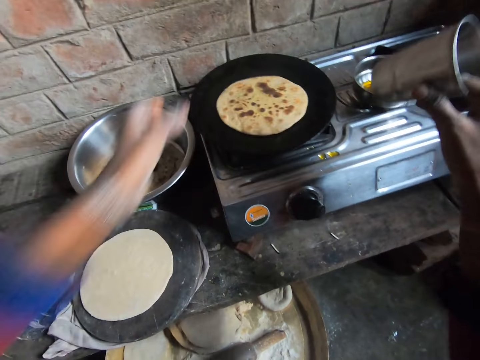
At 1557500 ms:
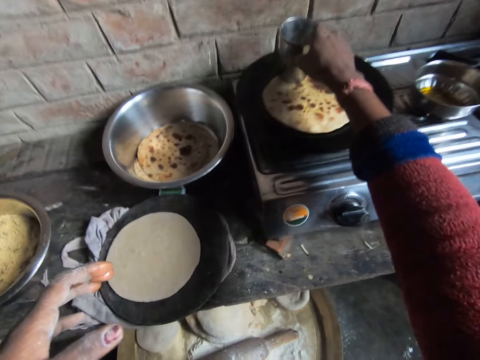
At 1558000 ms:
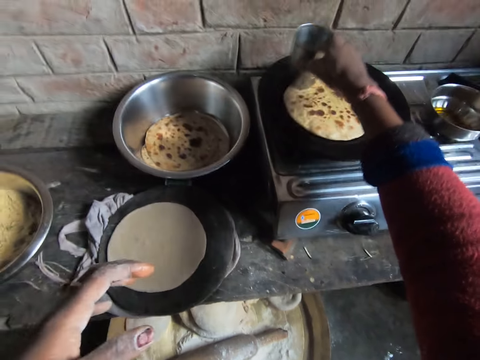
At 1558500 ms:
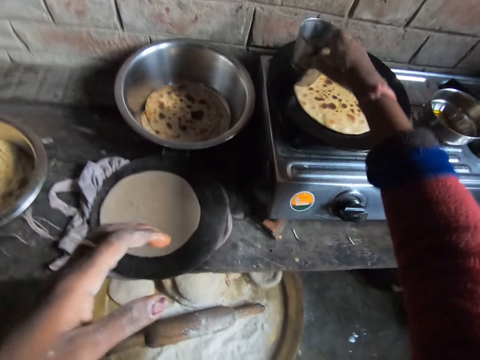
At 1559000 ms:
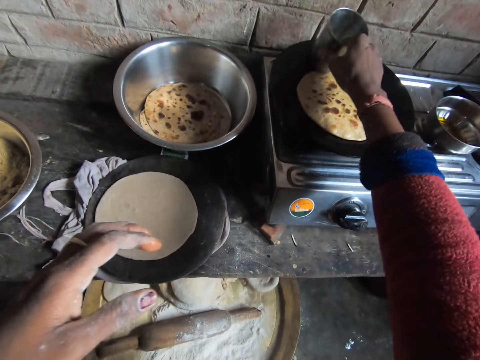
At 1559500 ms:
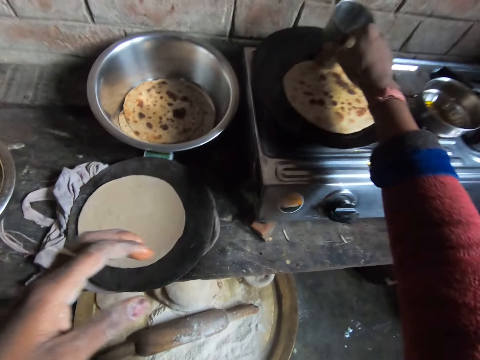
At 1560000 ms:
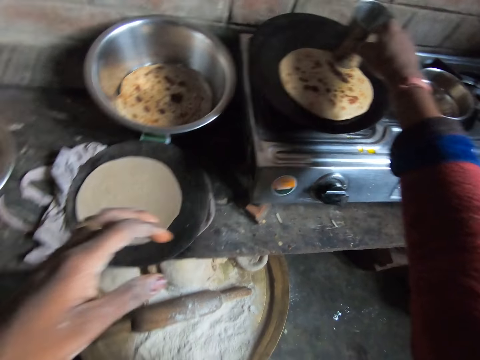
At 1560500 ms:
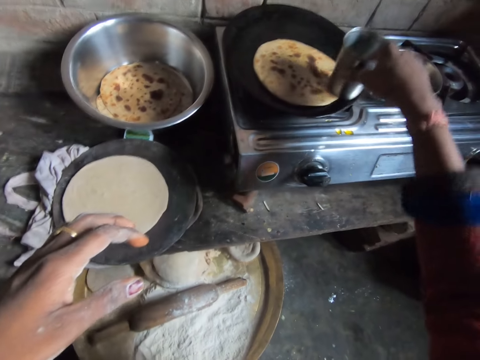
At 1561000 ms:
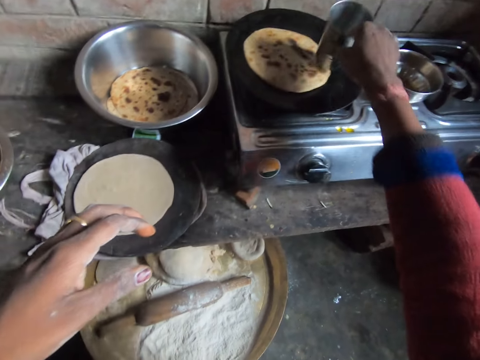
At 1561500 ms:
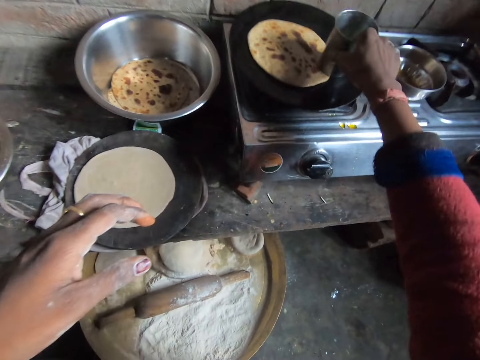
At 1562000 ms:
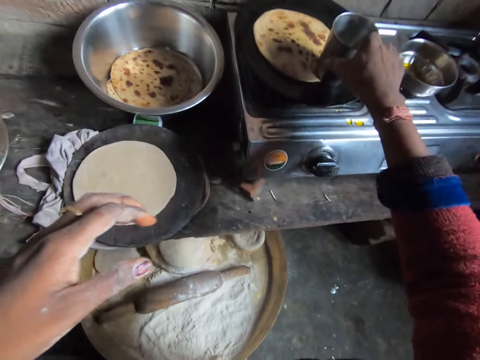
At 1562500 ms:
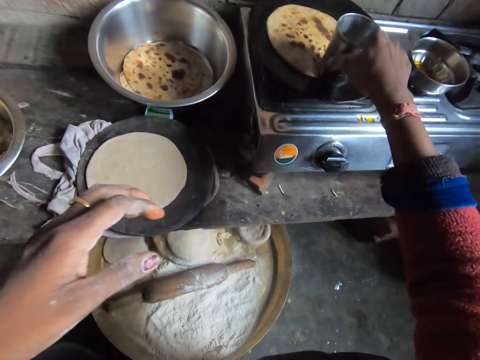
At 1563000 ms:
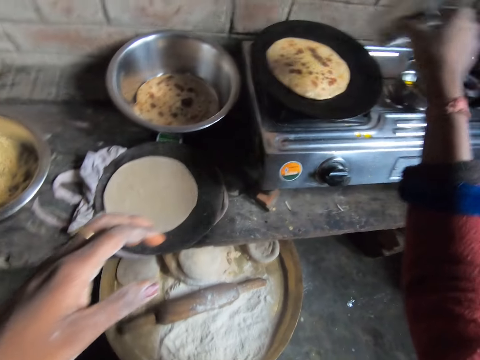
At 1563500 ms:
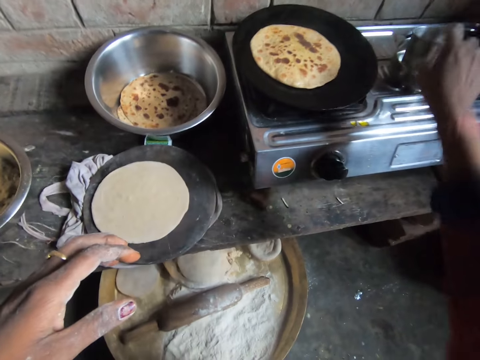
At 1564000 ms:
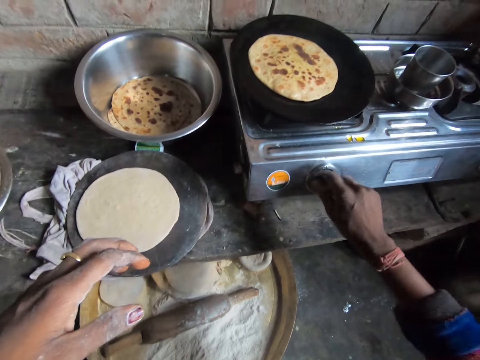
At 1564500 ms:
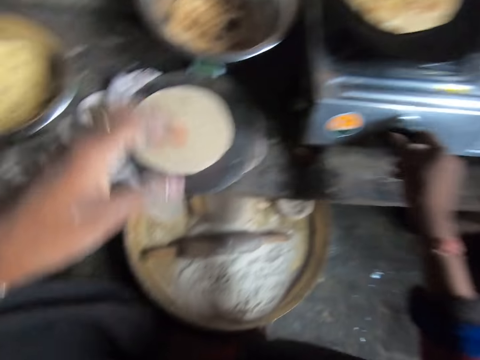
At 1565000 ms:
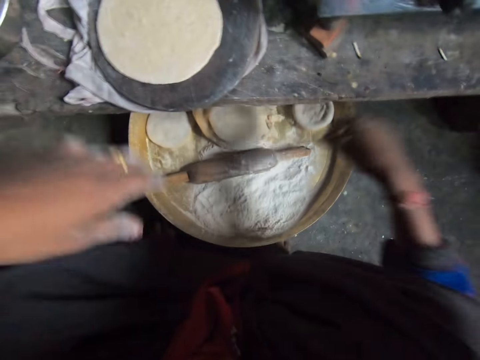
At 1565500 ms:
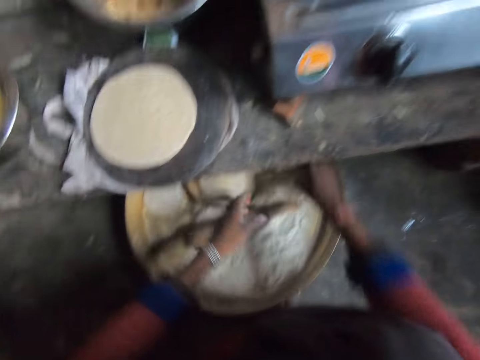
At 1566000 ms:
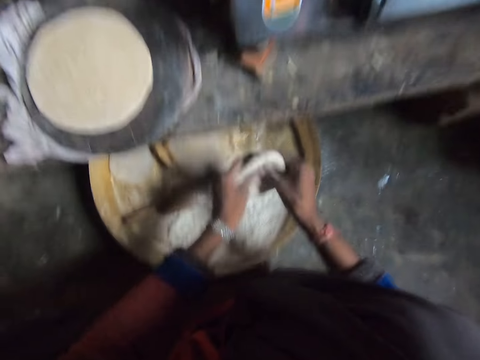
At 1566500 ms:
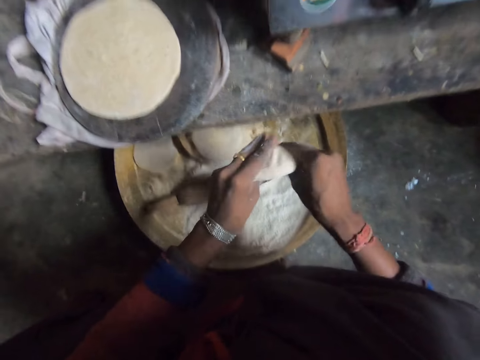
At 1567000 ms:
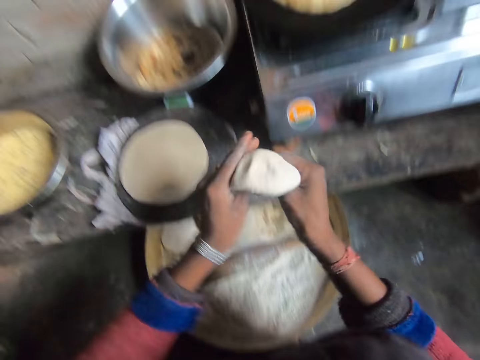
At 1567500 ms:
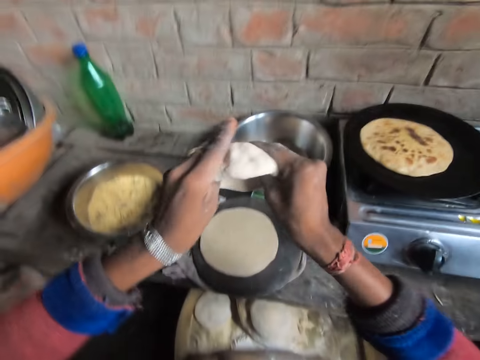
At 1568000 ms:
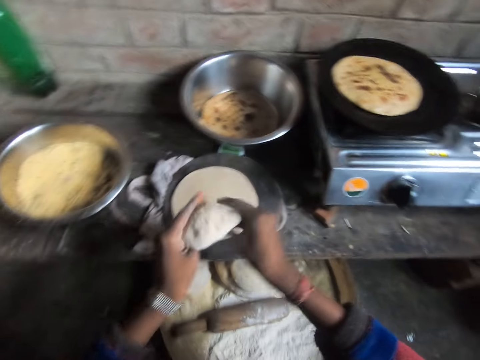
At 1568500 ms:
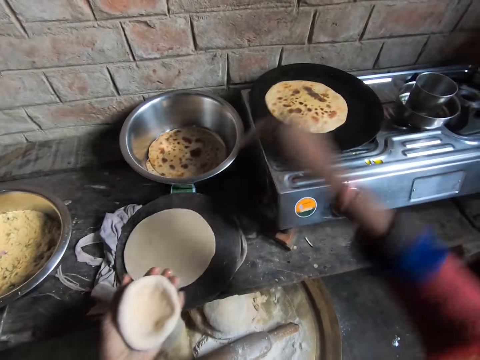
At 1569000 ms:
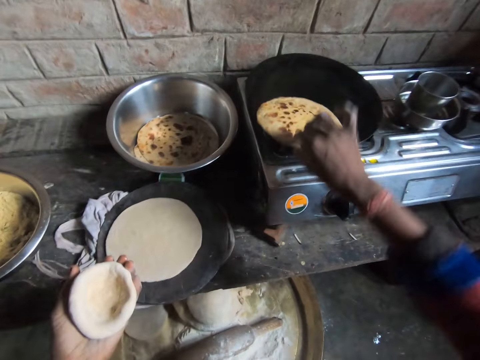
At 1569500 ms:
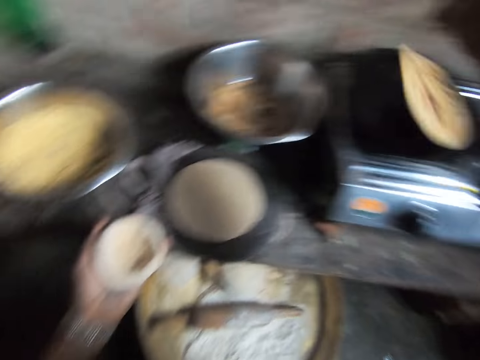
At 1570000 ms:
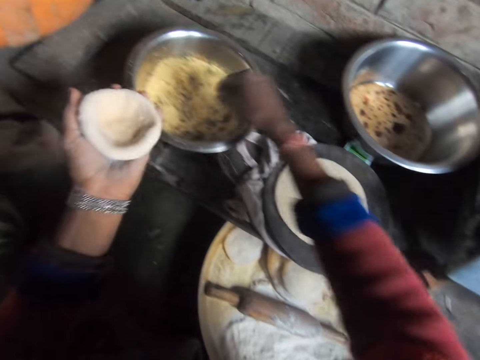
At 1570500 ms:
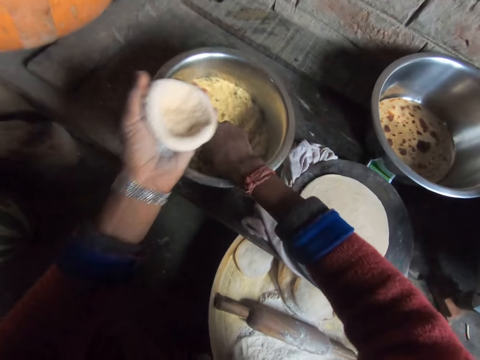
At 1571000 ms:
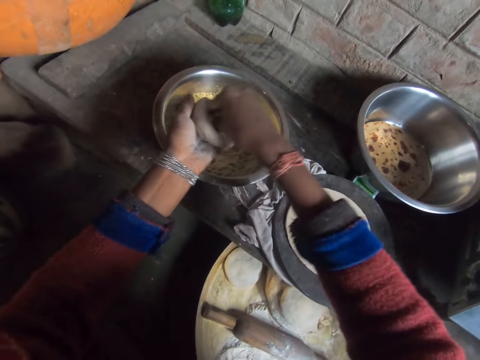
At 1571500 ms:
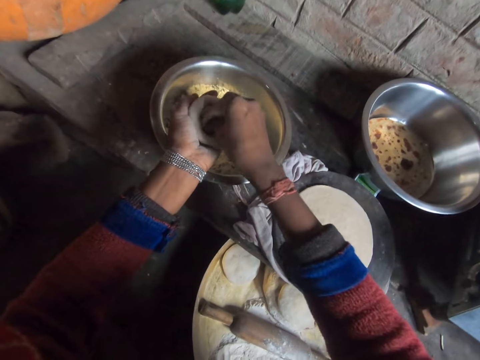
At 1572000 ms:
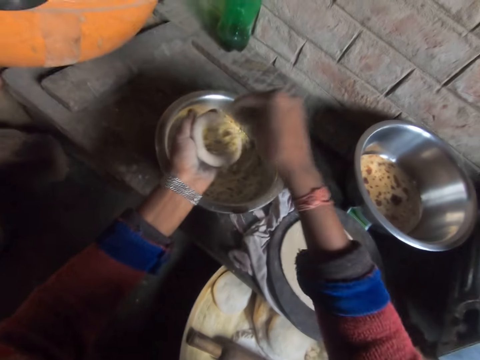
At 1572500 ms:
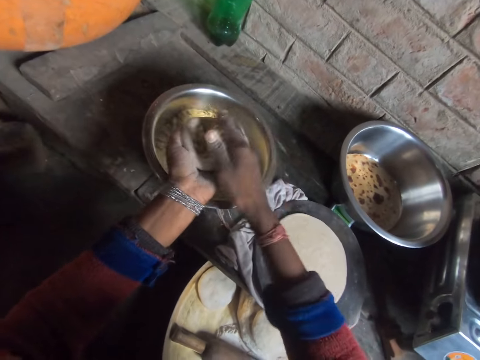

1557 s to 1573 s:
The camera wearer flips the chapati bread with her left hand. She rubs the cup bottom on the chapati bread. She spreads the oil on the chapati bread. She dips the glass in the oil. She drops the cup in the plate. She adjusts the burner knob with her right hand. She takes dough with her right hand. She kneads the dough. She rolls the dough. She adjusts the chapati bread with her right hand. She takes fillings from the bowl with fillings. She puts the fillings in the dough.

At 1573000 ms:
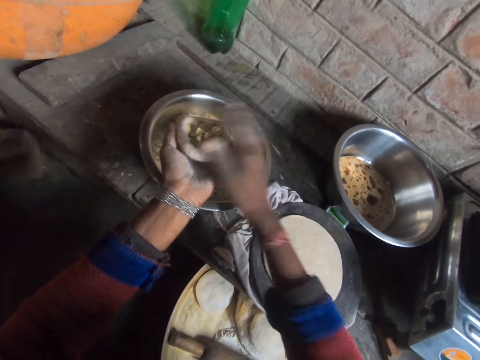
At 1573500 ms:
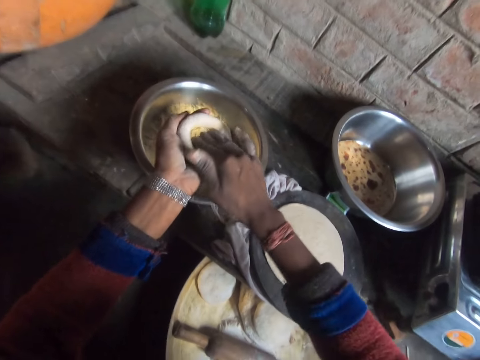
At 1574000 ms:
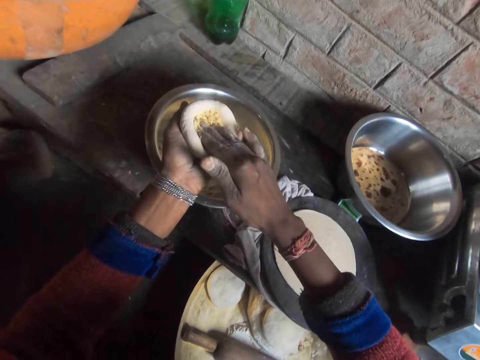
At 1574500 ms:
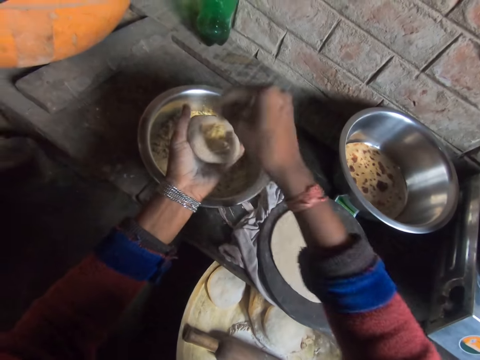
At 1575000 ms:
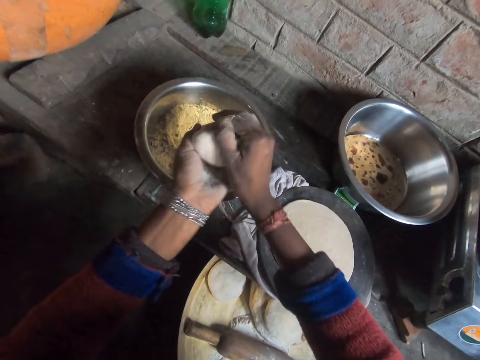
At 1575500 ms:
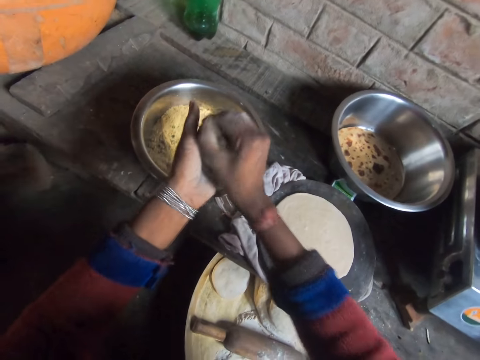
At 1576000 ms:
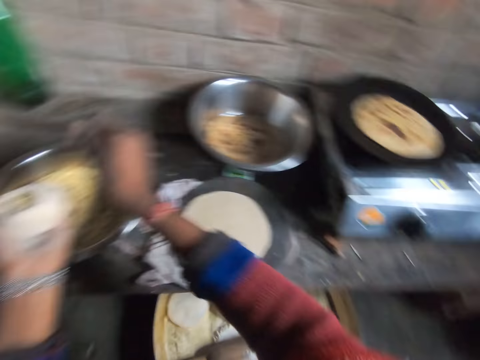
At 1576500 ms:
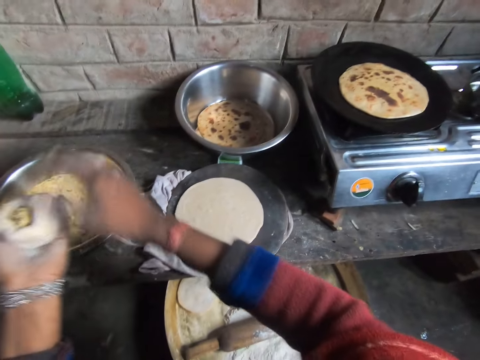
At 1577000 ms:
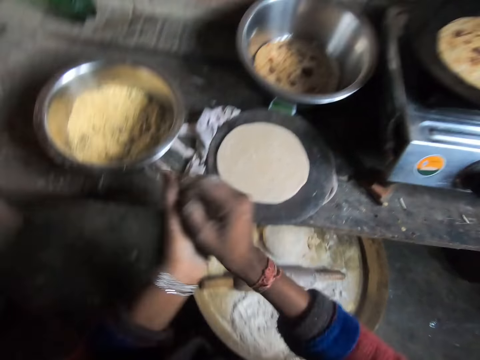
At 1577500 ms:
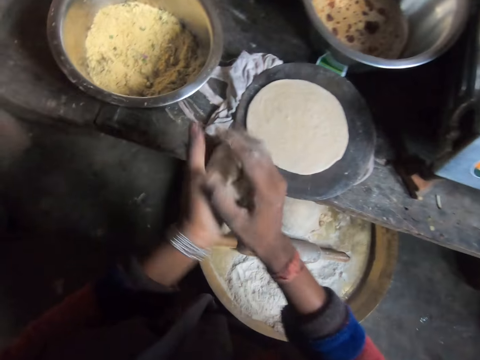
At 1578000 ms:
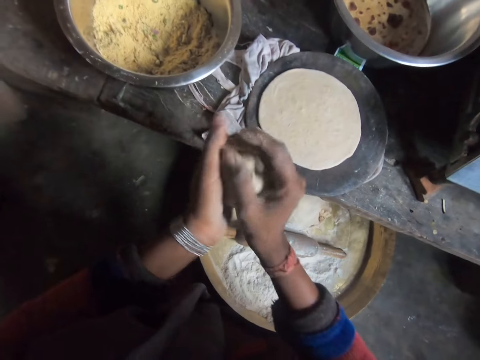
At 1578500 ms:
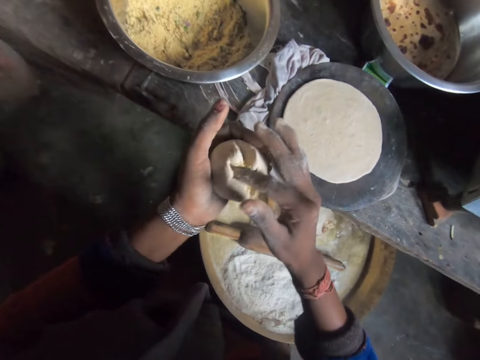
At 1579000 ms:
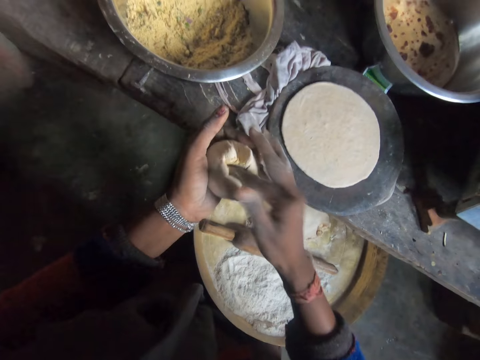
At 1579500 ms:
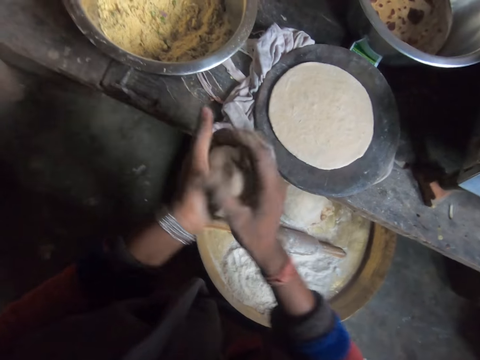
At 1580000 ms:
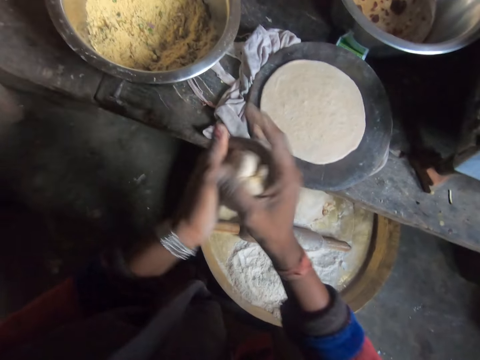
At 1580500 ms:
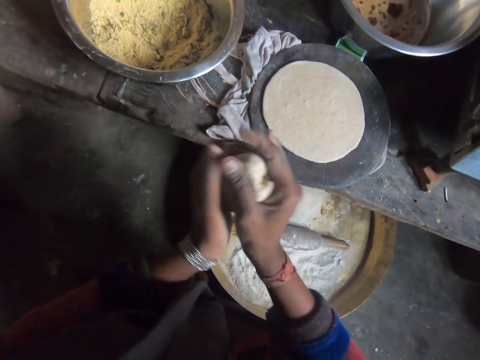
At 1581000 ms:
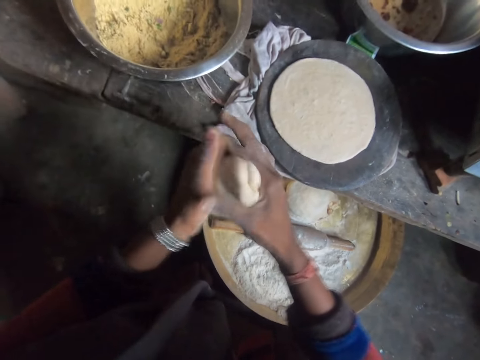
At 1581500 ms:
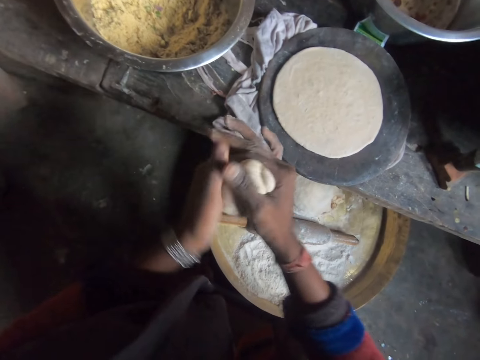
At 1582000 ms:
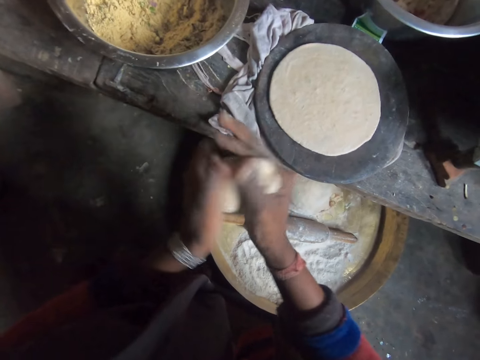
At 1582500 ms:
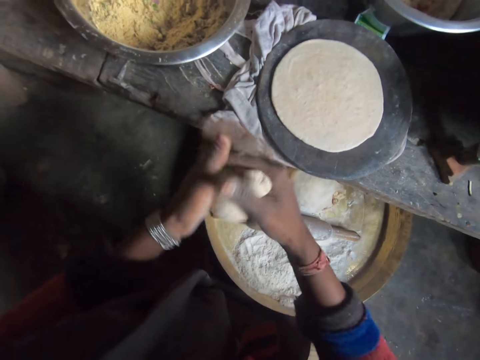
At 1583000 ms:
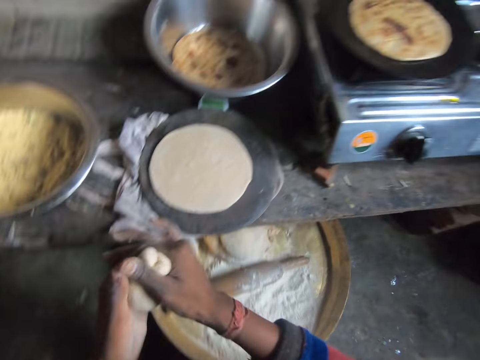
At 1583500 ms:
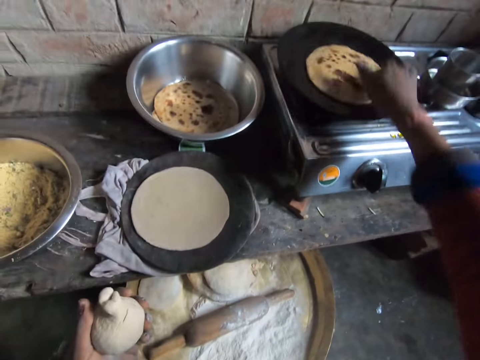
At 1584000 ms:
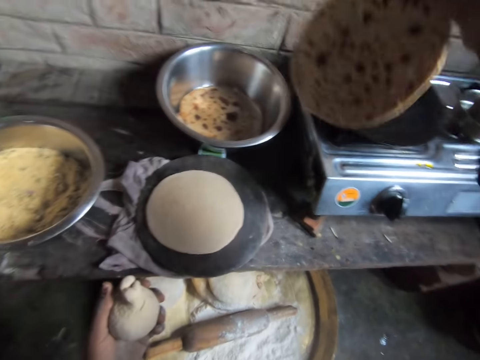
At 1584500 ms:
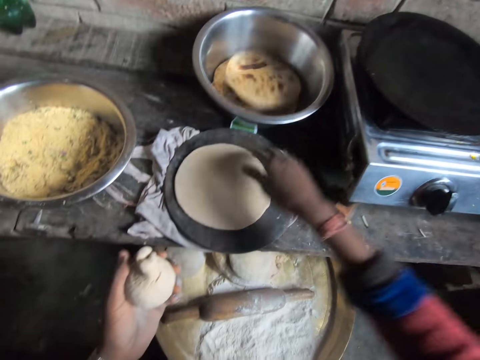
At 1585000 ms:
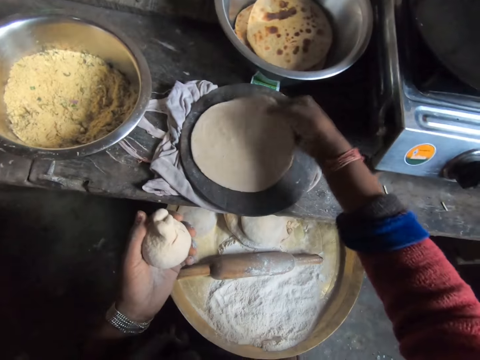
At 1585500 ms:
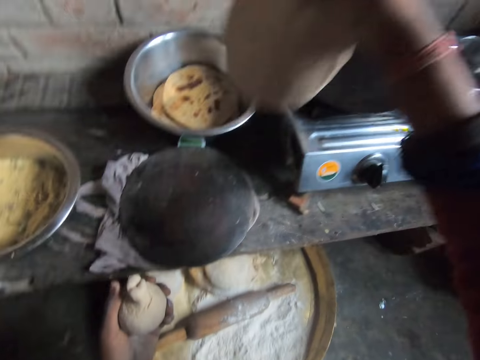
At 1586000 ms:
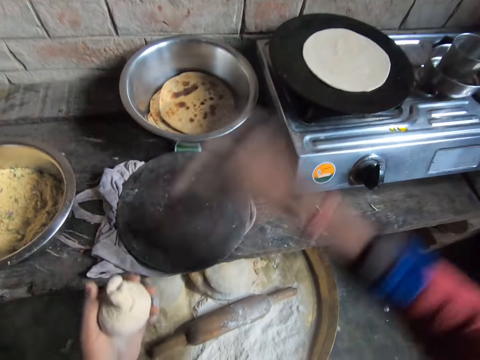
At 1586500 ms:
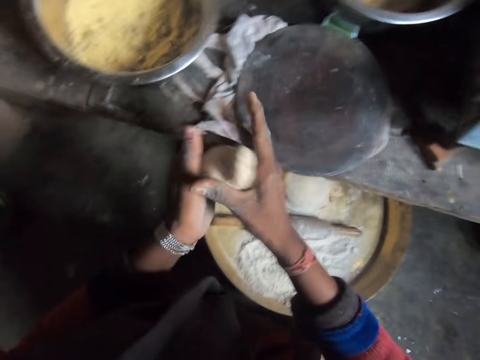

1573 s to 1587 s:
The camera wearer kneads the dough. She rolls the dough. She takes the chapati bread on the pan. She drops the chapati bread in the bowl. She takes dough on the cutting board with her right hand. She places the dough on the pan with her right hand.
